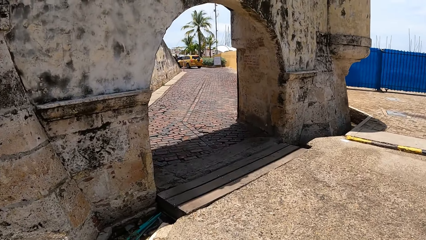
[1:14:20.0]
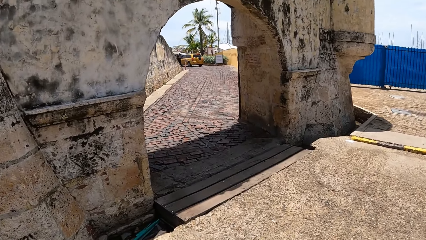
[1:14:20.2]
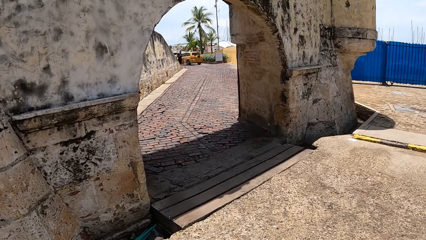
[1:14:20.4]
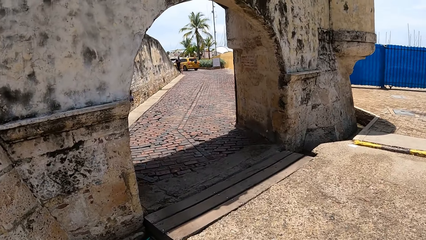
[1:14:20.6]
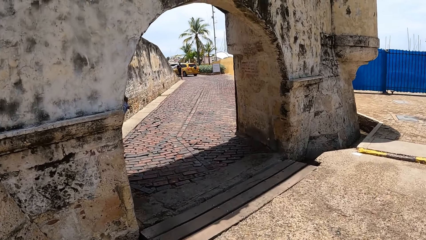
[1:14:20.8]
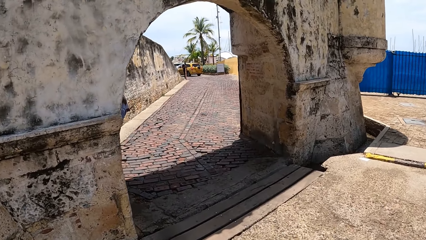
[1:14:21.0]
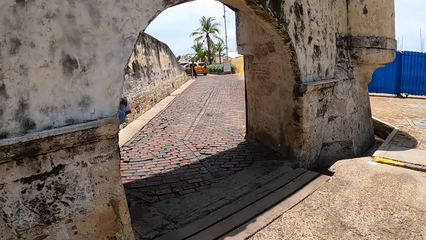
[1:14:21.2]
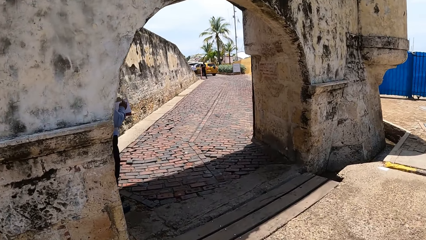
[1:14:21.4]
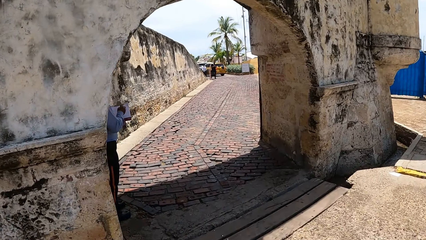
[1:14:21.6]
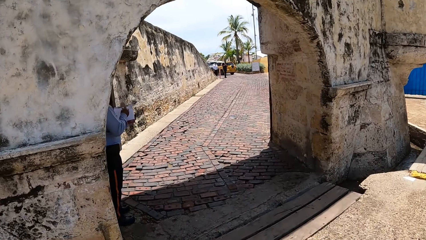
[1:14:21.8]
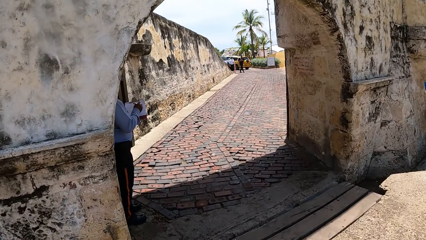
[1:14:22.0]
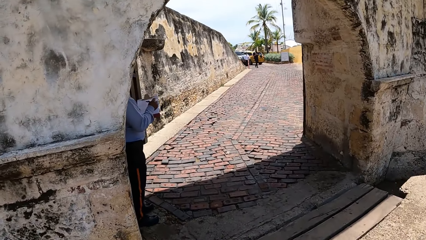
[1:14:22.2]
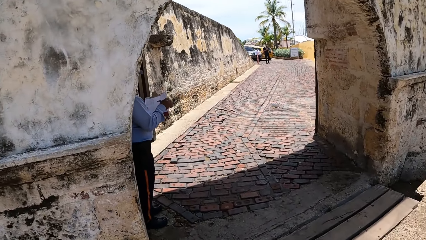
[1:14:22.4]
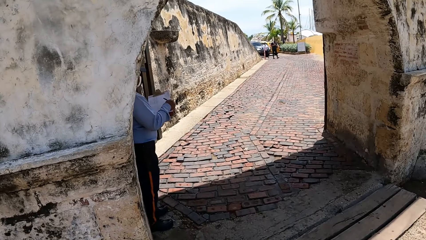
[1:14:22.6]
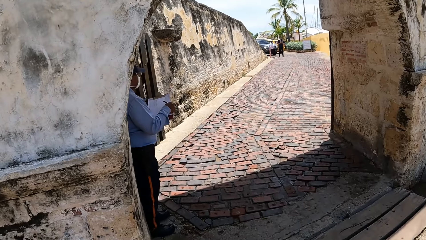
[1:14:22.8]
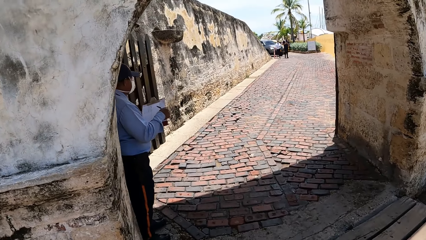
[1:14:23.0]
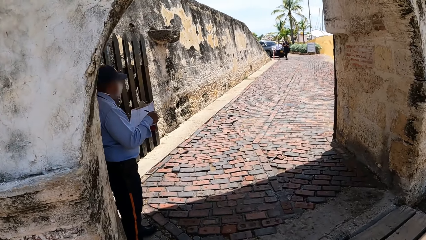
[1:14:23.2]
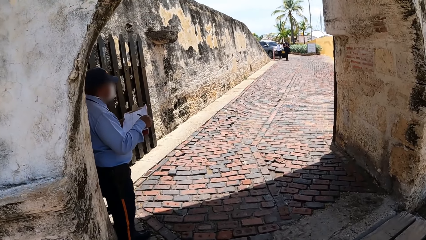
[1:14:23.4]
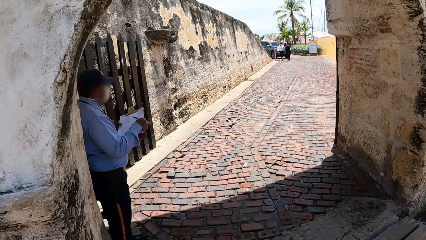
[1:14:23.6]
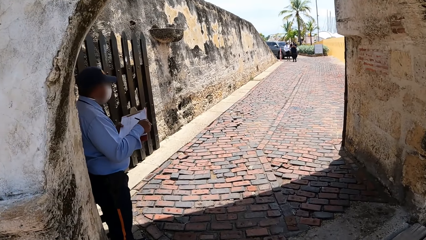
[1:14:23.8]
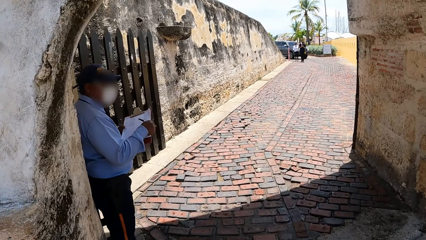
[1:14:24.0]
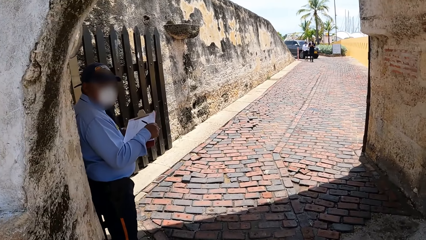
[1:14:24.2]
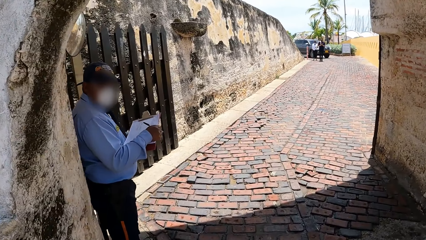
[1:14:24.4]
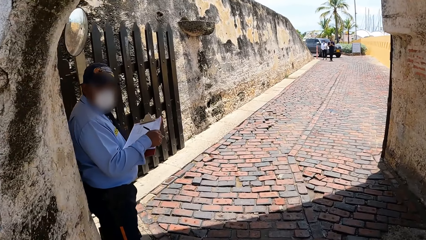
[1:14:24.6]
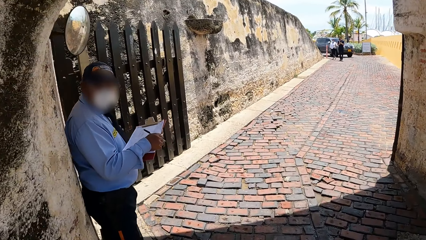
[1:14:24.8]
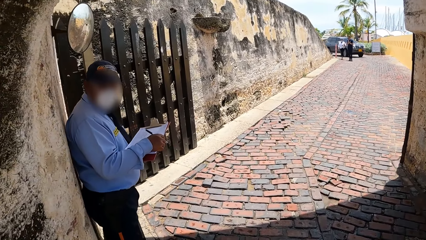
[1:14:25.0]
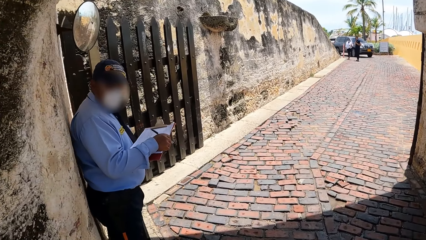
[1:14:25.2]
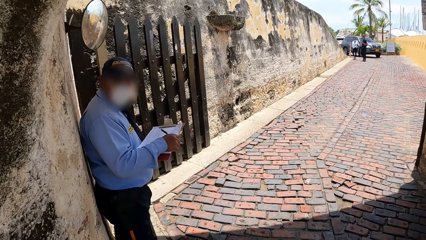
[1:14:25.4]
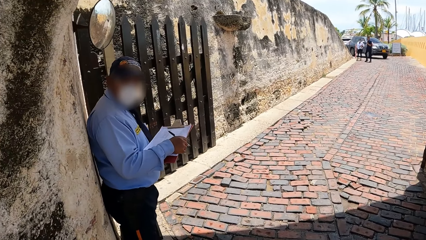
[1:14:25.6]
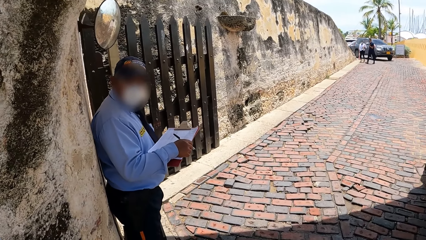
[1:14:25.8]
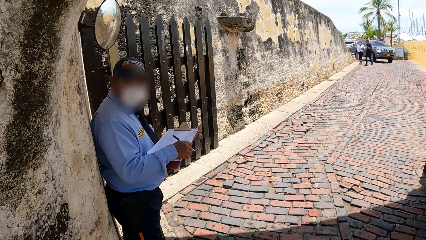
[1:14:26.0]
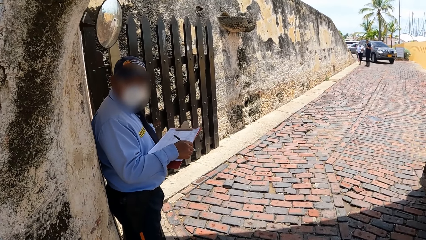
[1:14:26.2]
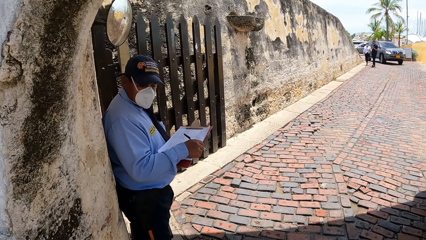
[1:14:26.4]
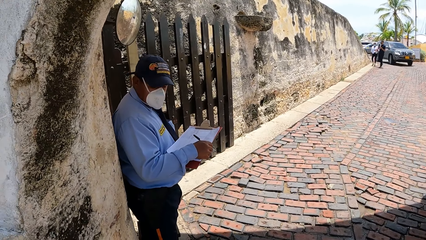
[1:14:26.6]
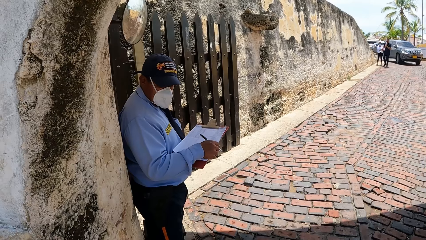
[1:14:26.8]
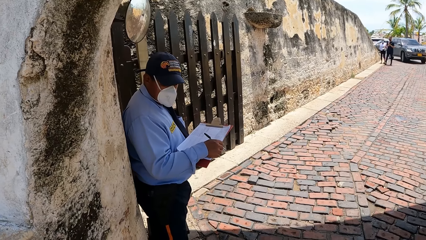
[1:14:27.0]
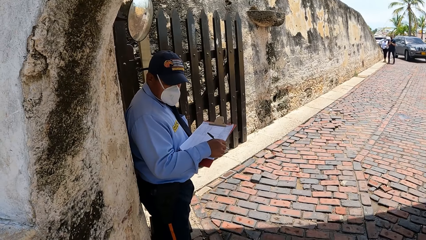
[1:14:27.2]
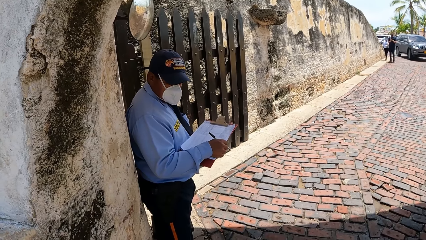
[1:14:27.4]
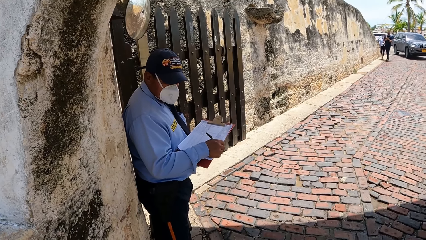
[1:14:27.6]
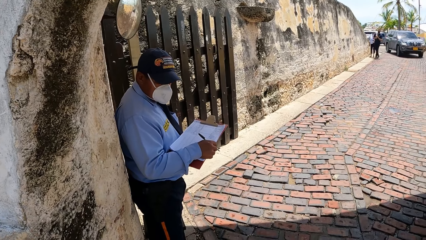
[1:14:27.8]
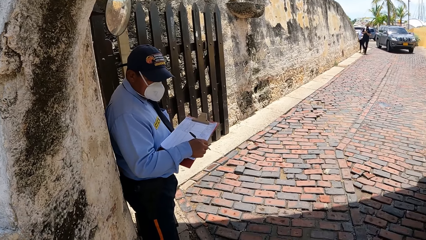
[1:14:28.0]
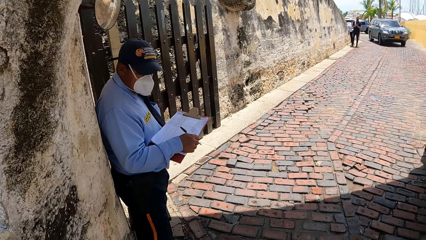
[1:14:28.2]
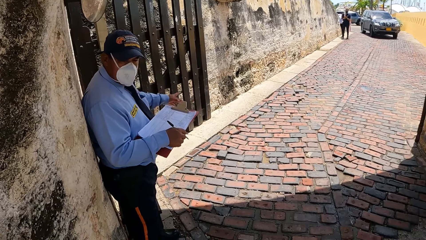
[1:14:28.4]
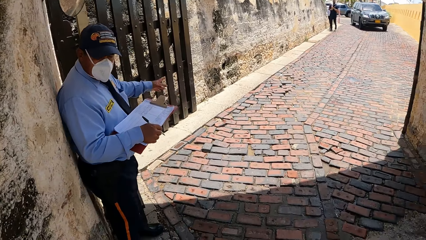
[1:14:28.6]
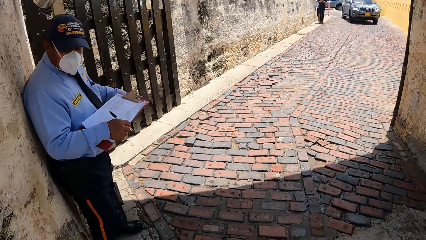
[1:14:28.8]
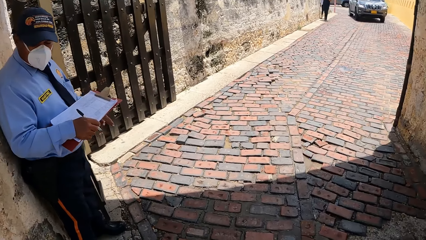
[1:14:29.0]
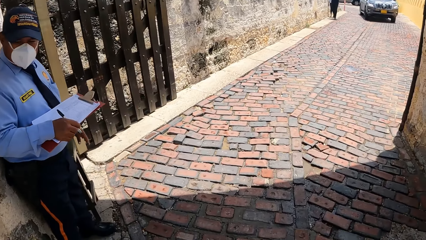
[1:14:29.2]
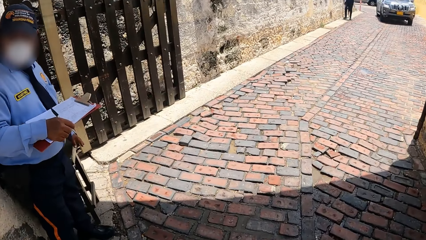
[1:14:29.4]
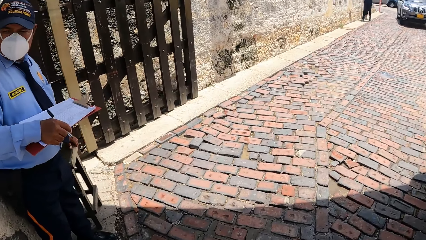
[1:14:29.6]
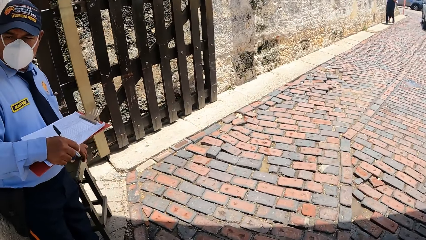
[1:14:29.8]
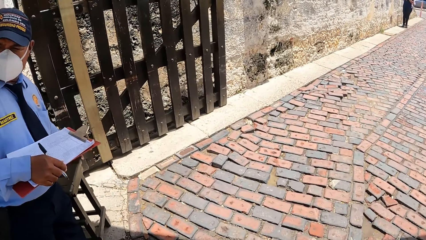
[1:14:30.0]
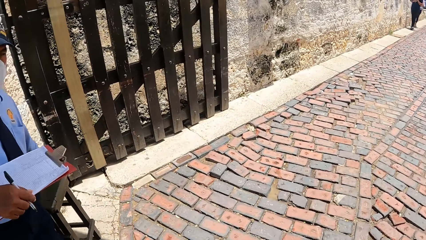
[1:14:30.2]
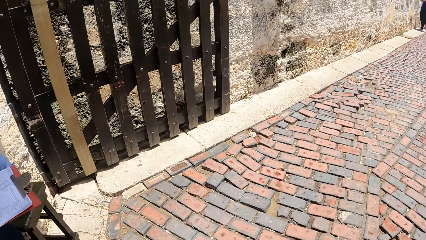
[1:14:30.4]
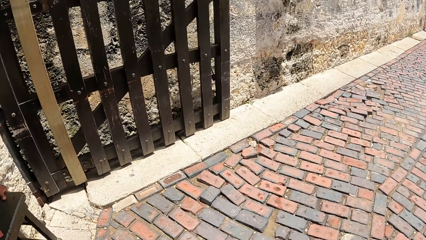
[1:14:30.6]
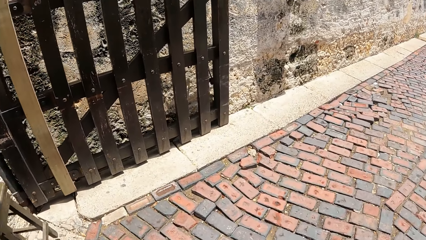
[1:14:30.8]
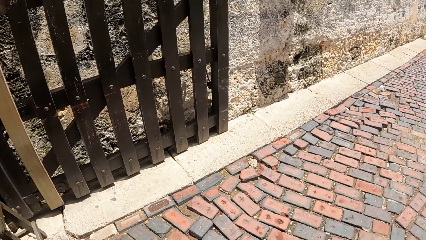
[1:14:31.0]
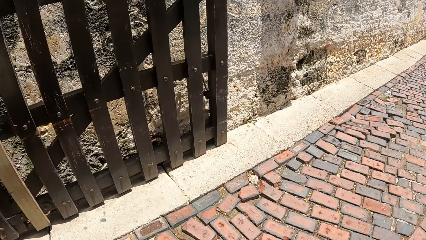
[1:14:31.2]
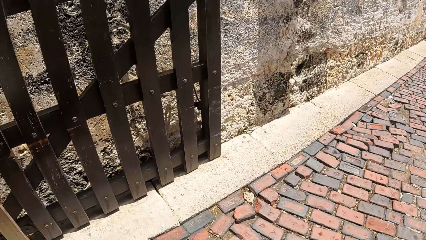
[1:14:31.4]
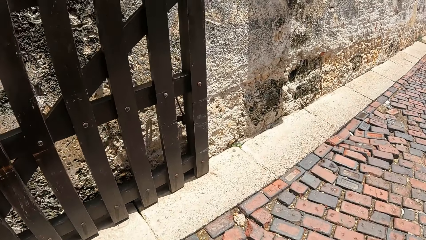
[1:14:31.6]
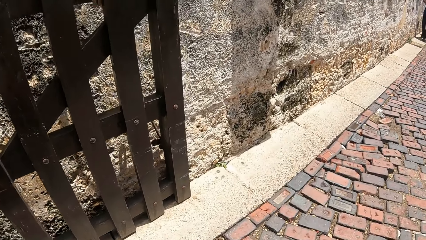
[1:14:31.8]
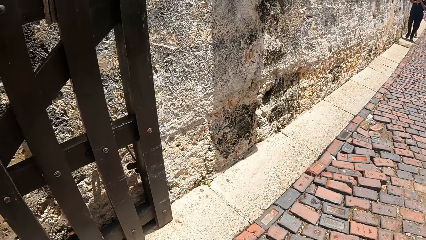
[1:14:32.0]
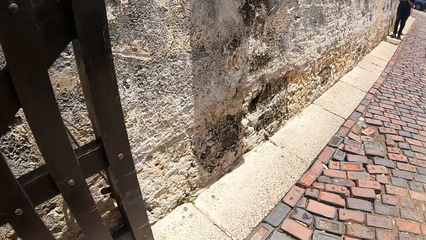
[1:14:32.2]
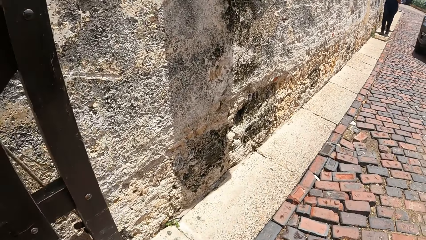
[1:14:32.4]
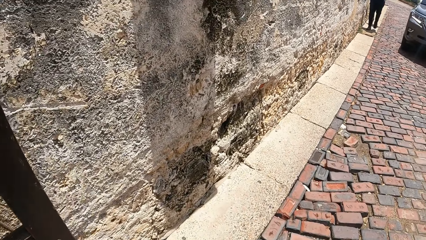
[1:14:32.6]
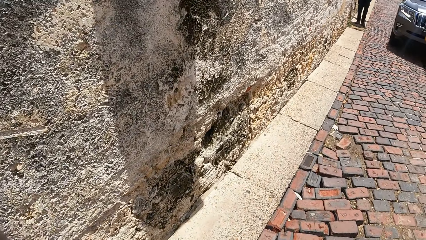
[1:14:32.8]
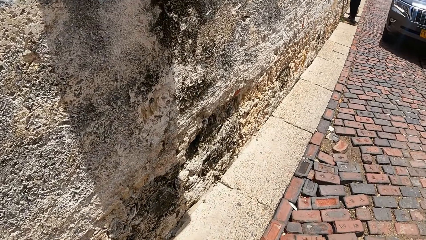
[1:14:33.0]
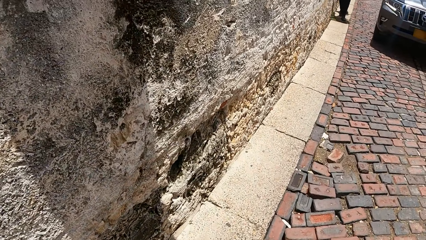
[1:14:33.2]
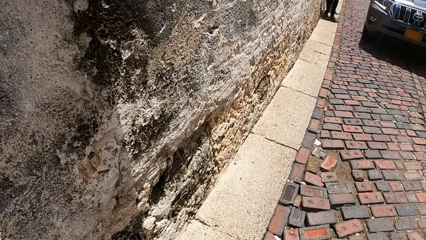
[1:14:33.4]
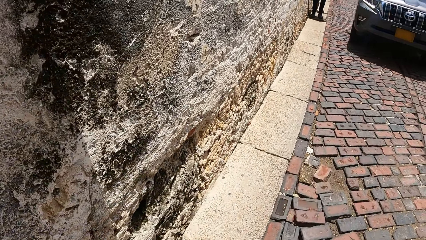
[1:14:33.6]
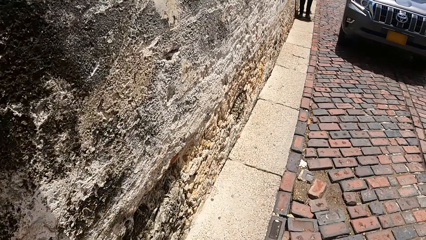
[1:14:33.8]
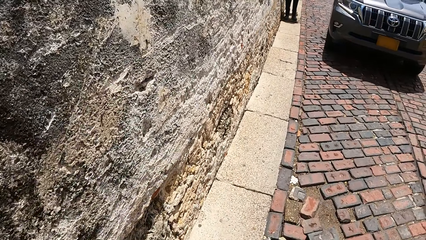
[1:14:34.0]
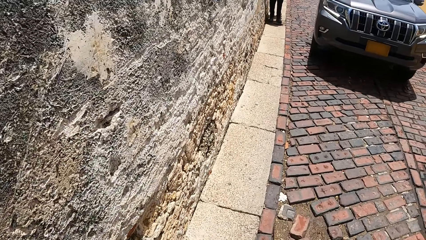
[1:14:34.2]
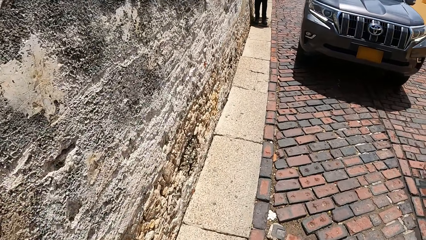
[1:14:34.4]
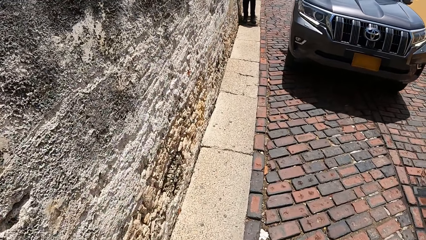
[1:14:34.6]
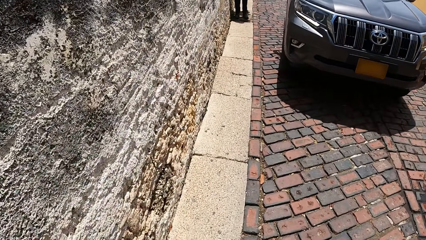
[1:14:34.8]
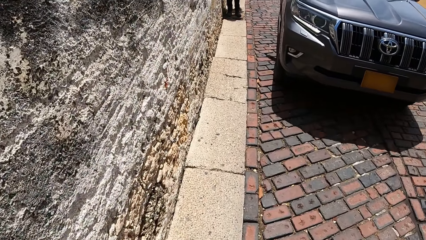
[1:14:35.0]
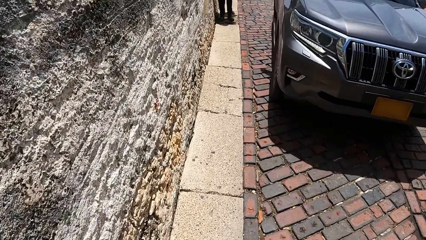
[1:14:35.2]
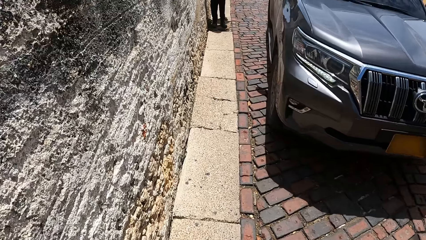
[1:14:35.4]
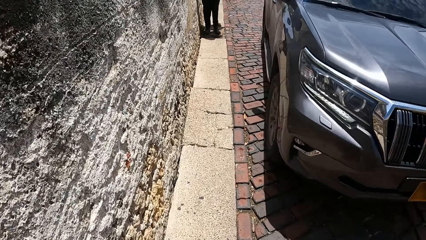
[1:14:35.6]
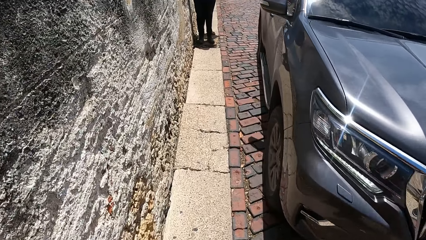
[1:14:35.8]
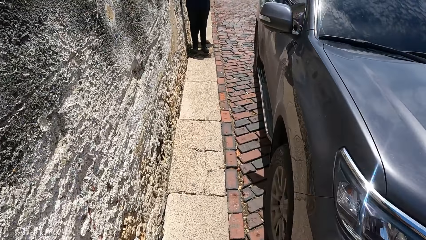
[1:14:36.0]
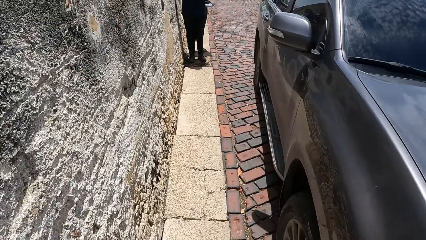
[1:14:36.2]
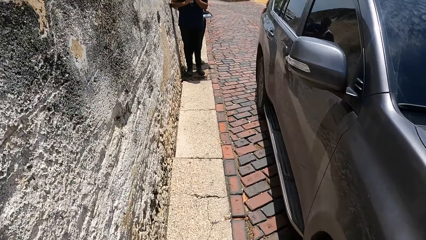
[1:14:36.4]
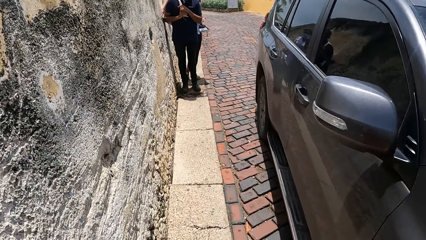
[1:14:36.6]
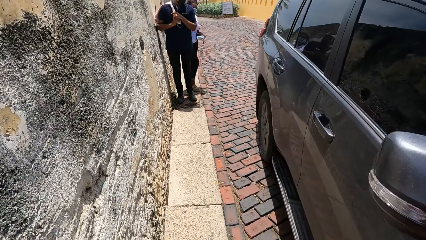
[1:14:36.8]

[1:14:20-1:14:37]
A man writes on the sheet of paper. The man holds the clipboard with both his hands. The camera wearer walks towards the man. They interact with the man. The man points at the compound, holds the stool with his left hand, and moves the stool towards the gate. The camera wearer walks the dog.
